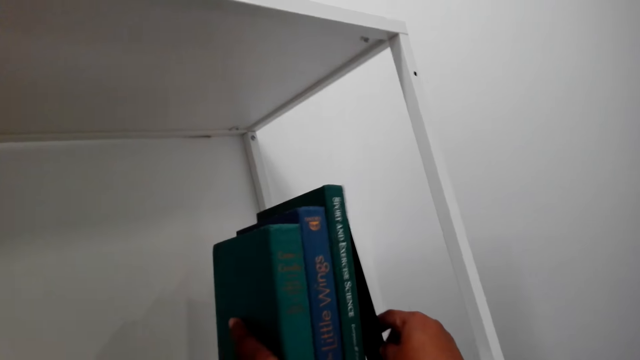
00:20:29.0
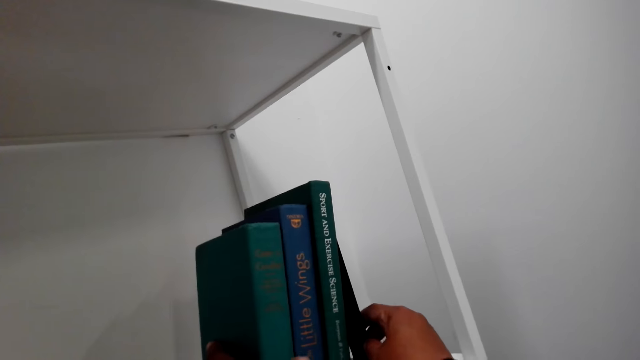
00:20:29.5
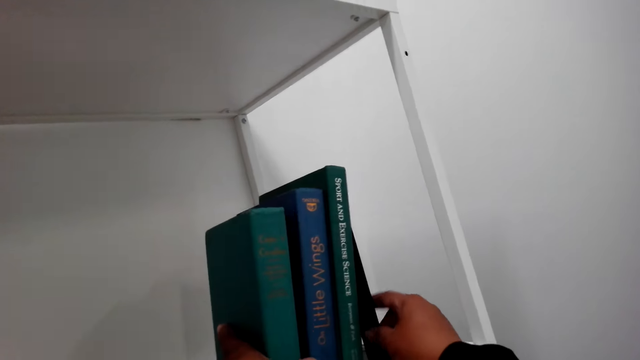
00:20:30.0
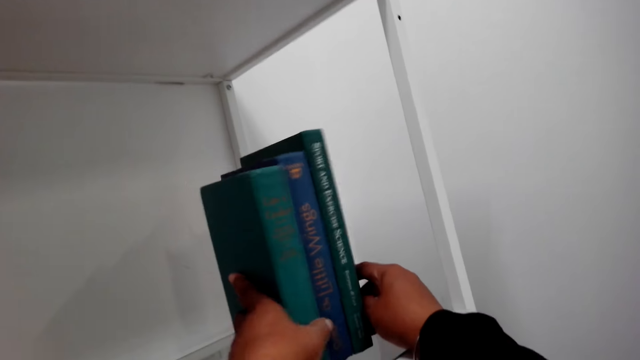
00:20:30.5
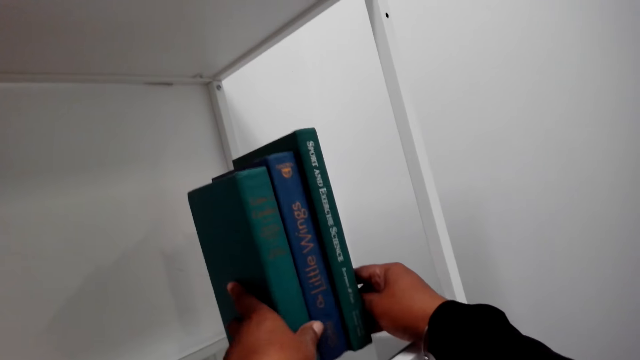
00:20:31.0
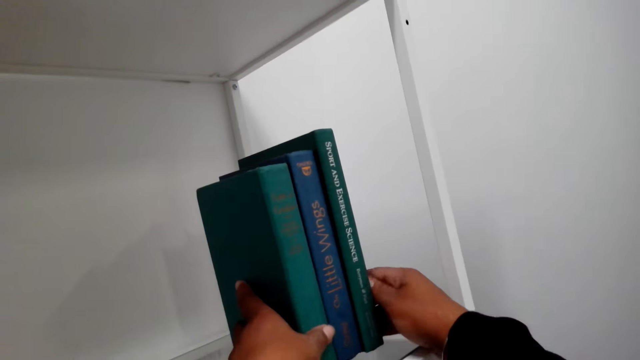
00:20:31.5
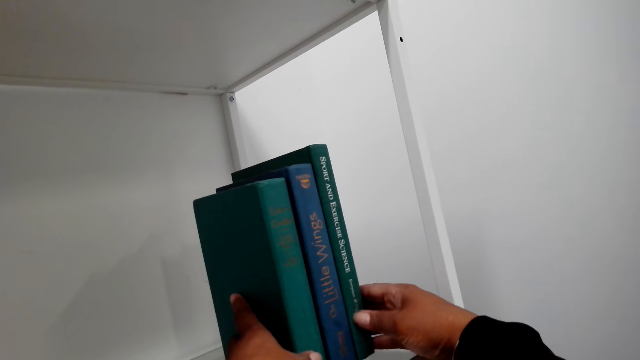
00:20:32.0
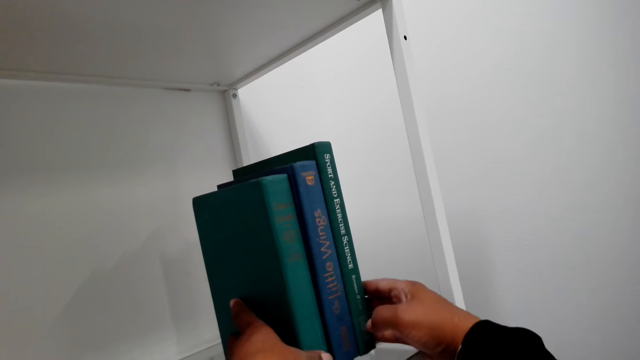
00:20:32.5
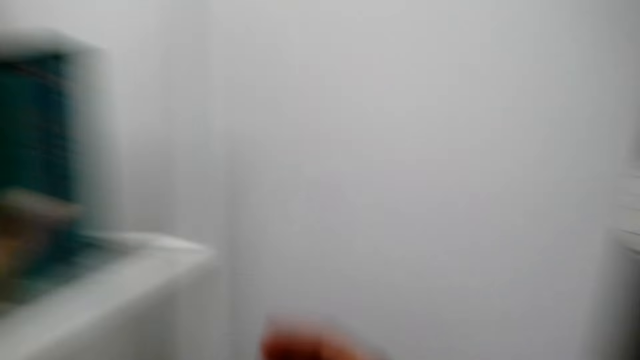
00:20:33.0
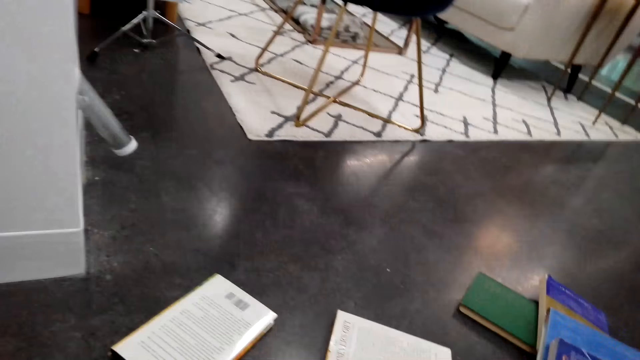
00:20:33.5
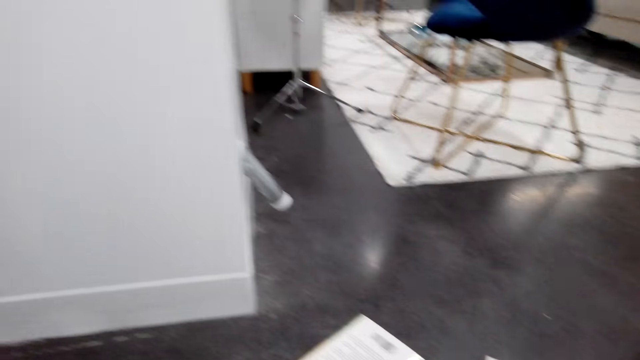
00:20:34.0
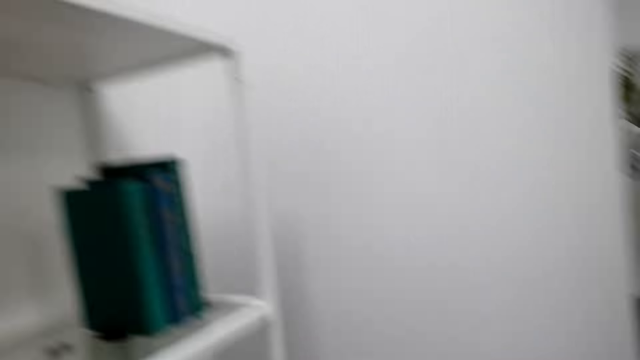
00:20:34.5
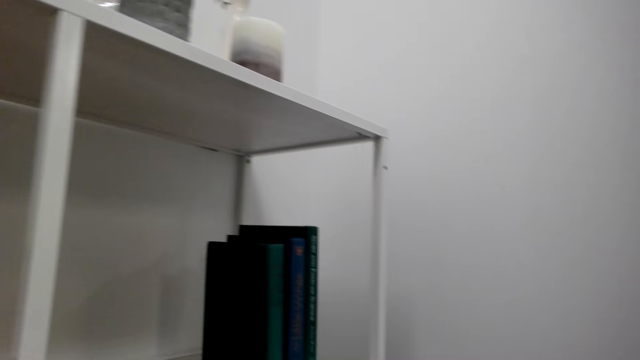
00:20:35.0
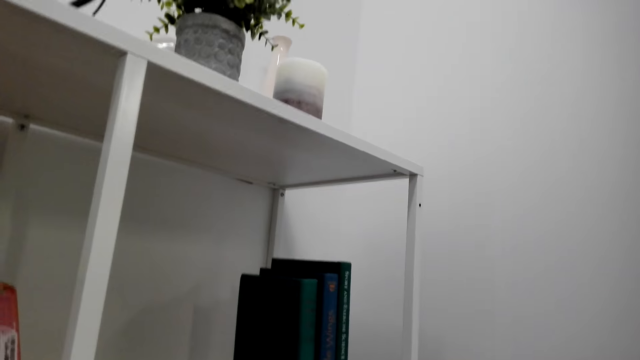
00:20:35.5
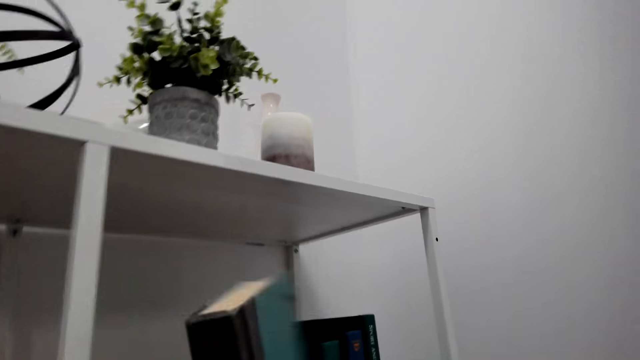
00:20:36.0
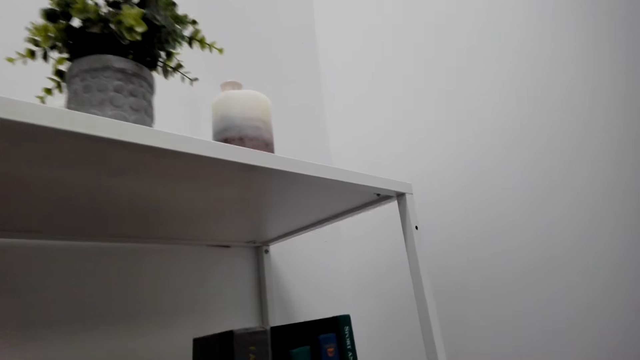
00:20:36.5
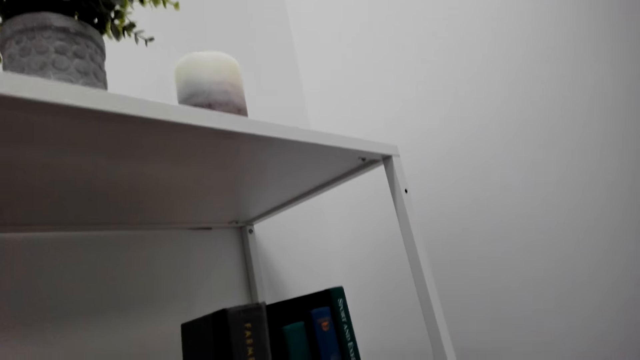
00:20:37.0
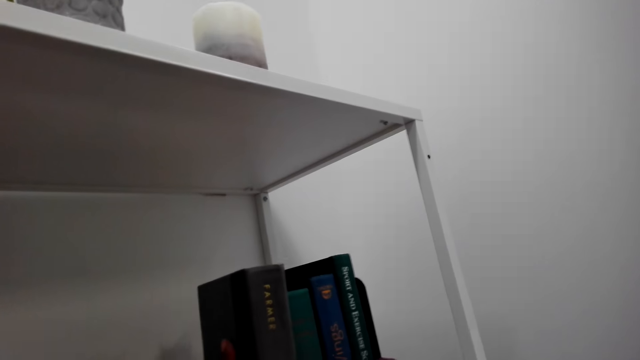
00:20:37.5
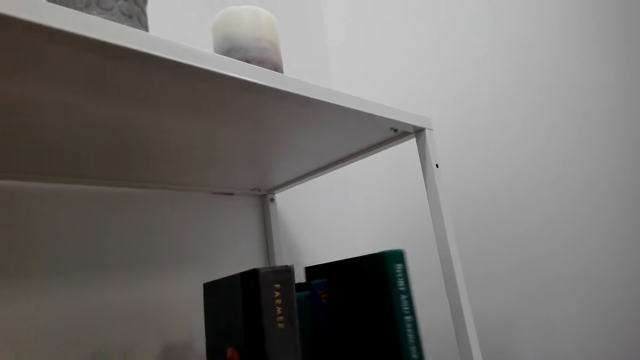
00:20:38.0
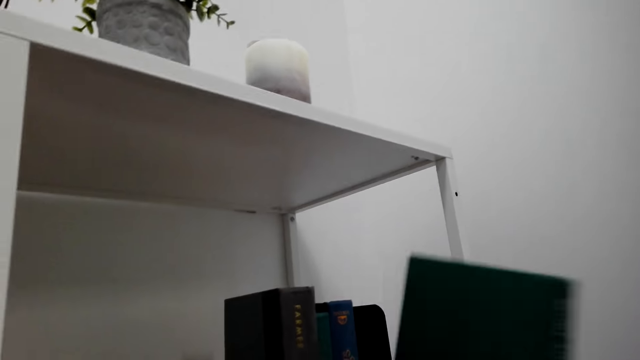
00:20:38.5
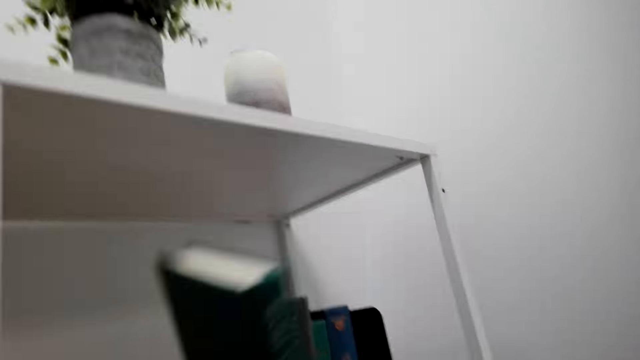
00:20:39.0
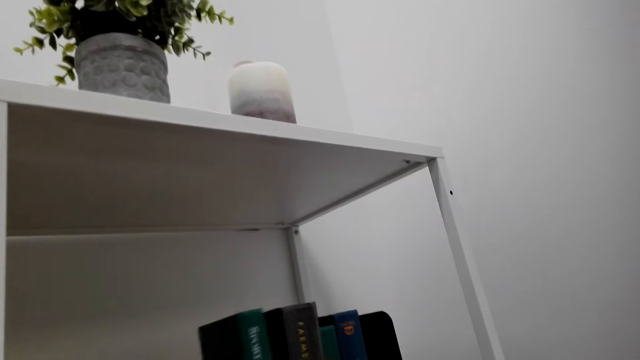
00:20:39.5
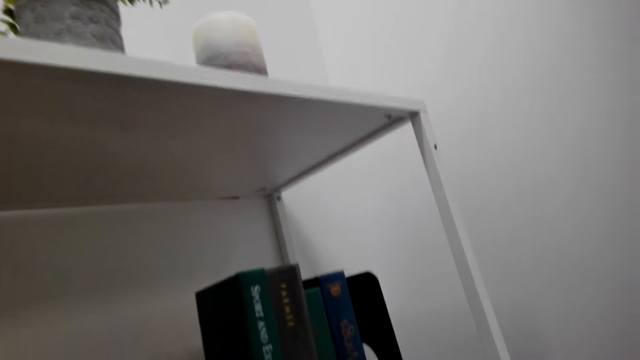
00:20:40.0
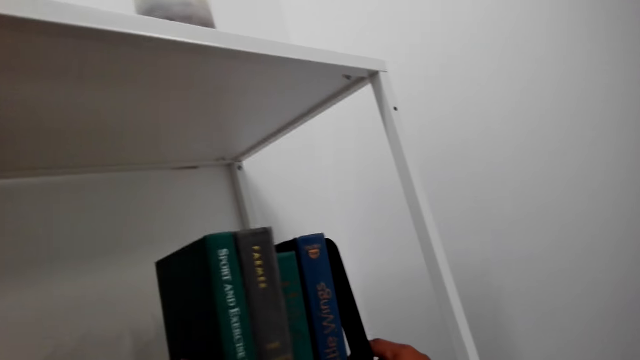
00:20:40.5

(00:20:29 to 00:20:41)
The camera wearer picks up a book from the floor. They arrange the book on a shelf.

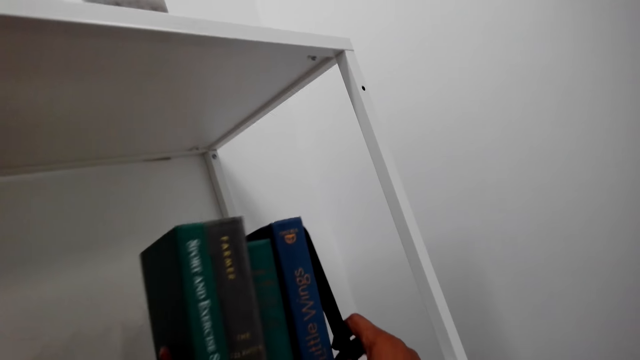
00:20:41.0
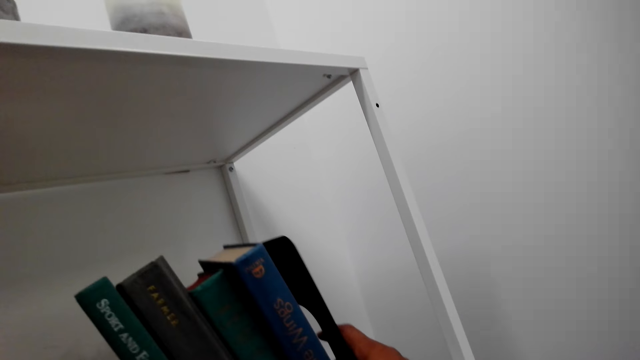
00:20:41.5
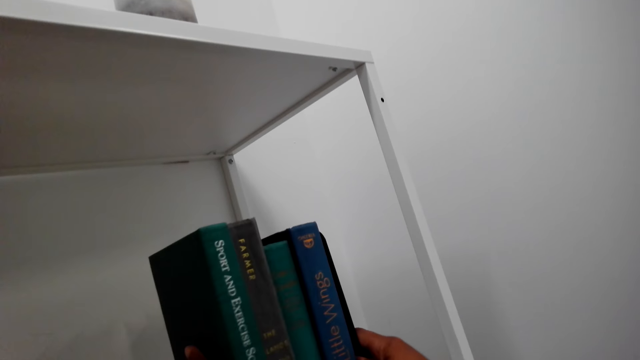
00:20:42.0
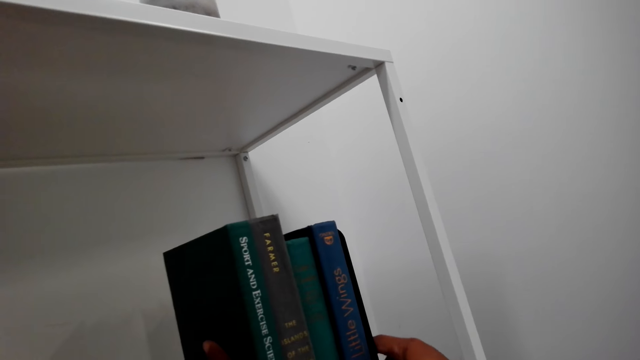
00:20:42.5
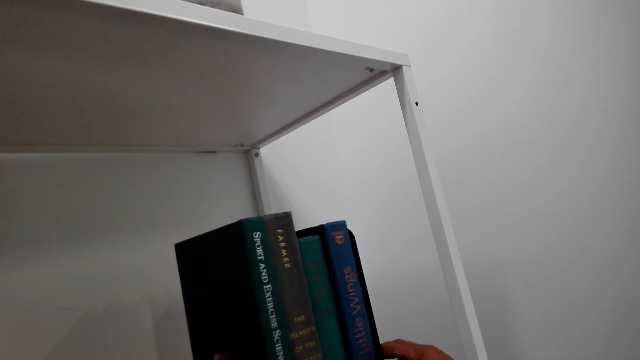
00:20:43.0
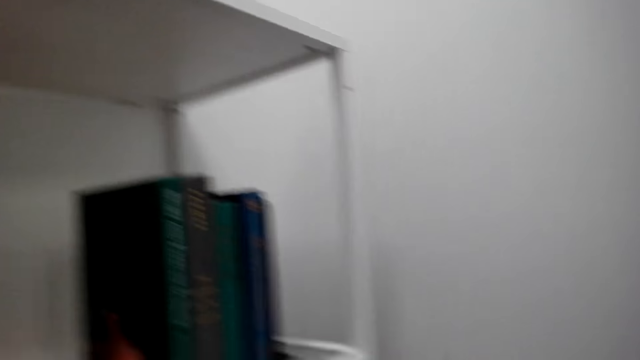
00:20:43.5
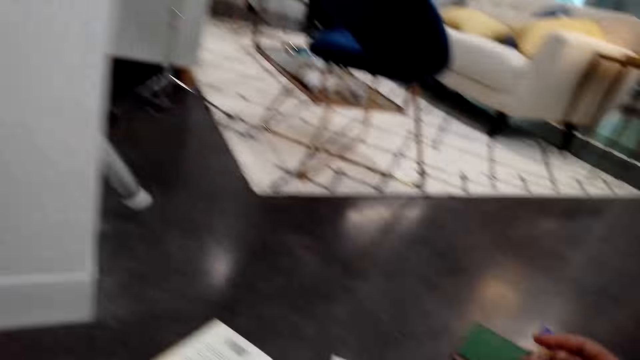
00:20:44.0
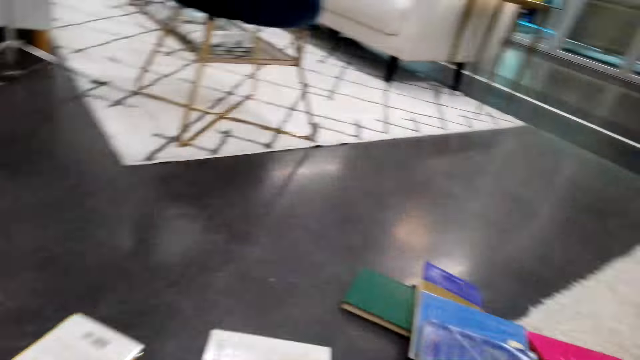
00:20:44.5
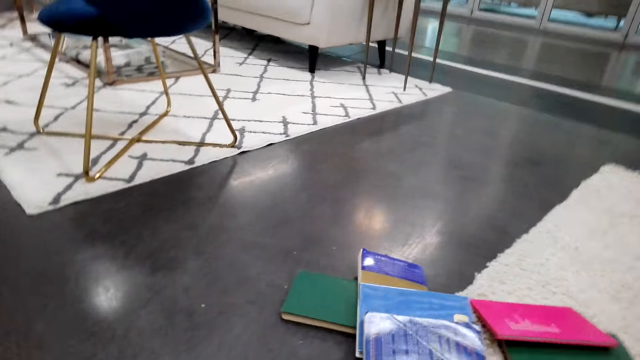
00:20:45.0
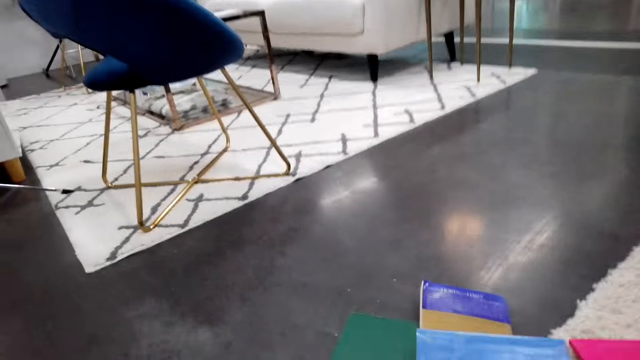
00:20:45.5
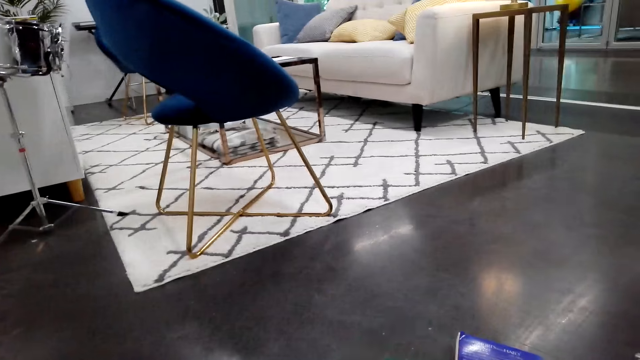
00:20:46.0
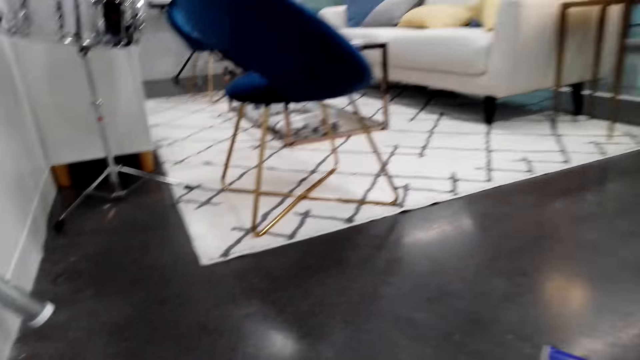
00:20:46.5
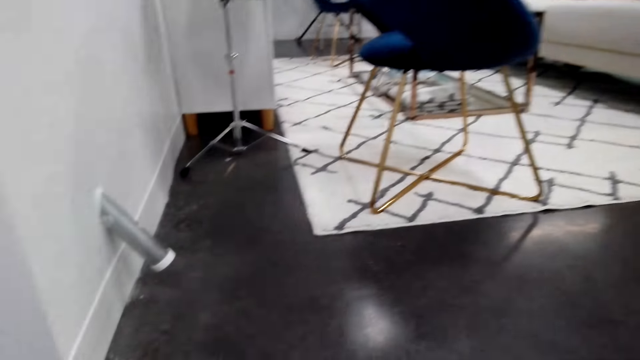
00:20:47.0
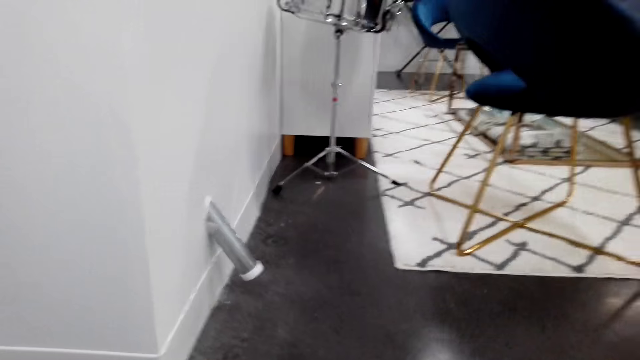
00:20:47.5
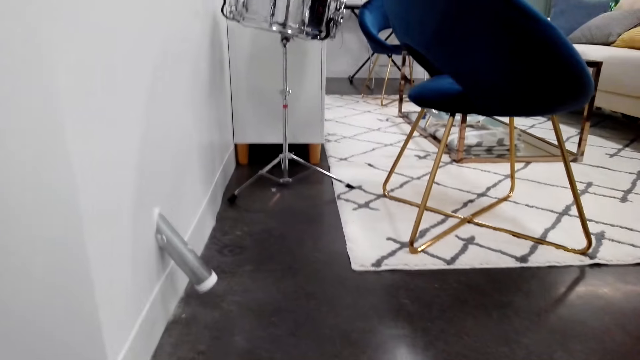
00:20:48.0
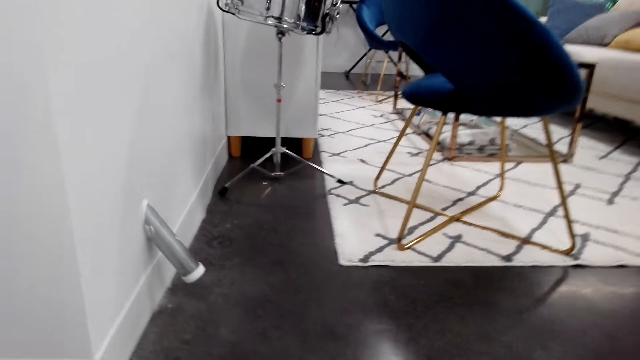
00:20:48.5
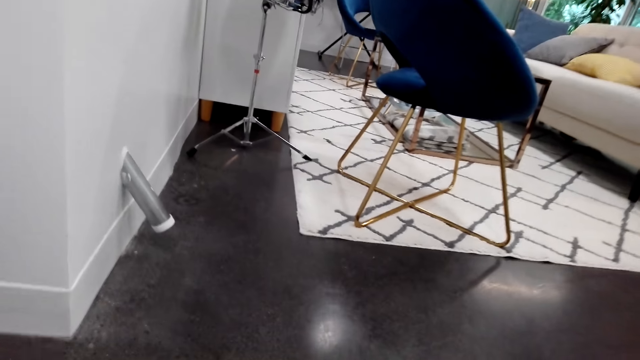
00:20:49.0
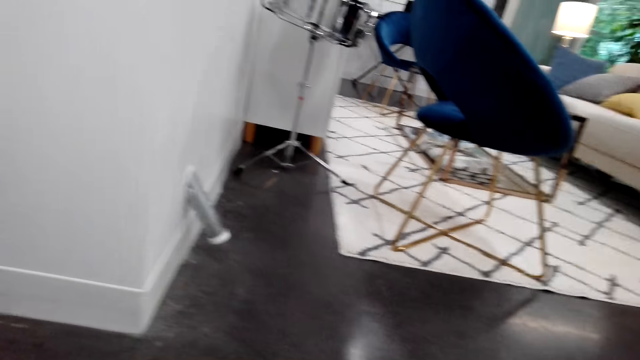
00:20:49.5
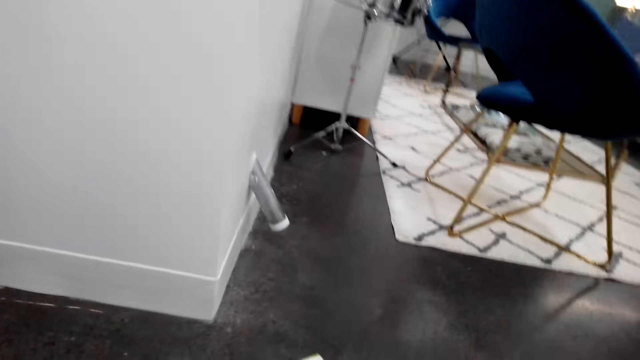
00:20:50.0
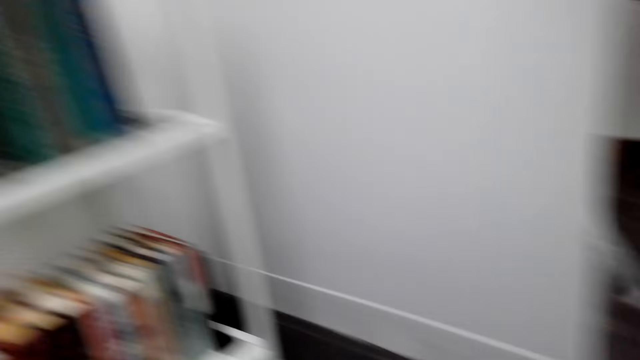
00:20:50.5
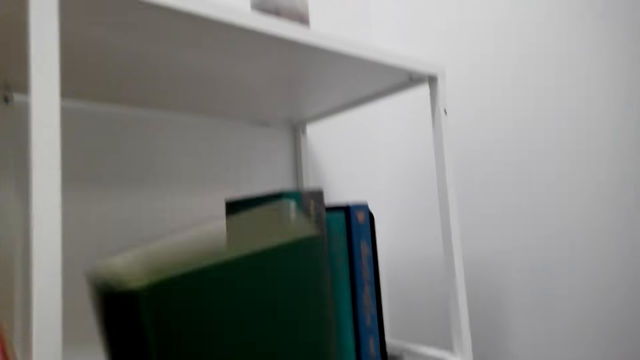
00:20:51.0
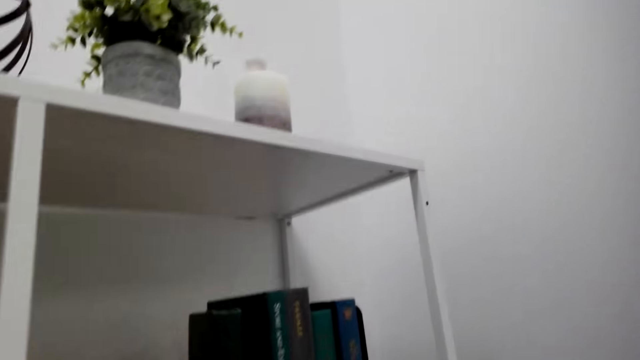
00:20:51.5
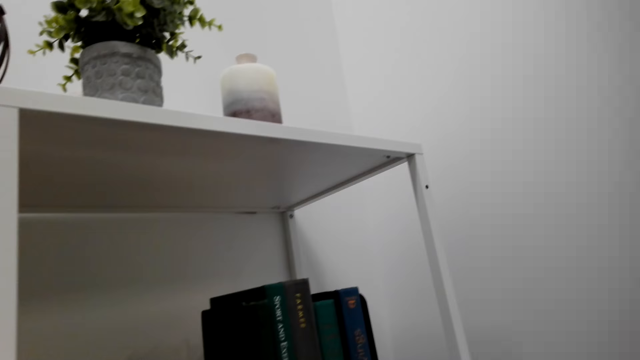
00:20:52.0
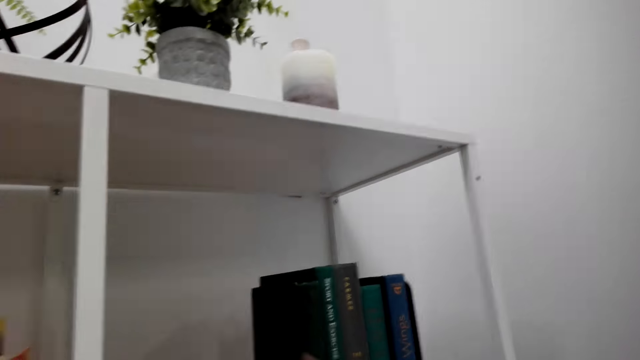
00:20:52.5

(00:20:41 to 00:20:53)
The camera wearer picks up a book from the floor. They arrange the book on a shelf.
